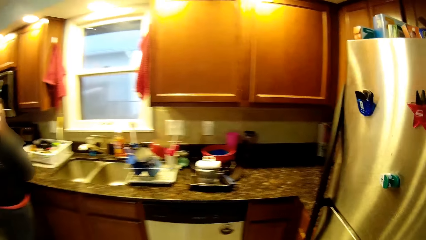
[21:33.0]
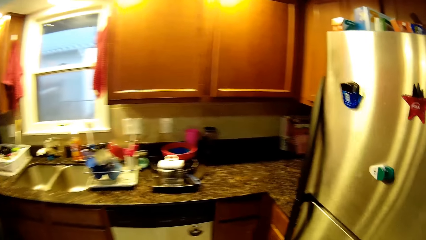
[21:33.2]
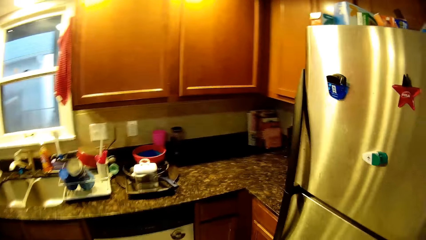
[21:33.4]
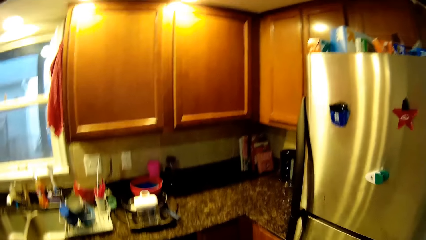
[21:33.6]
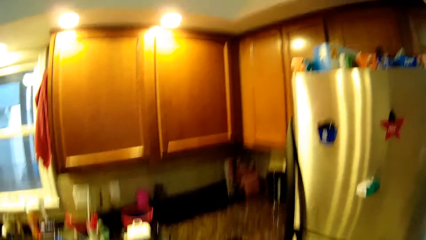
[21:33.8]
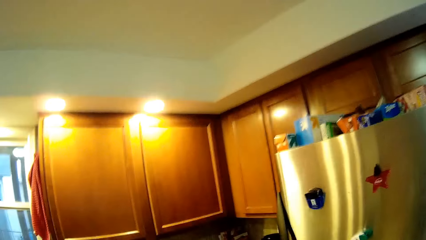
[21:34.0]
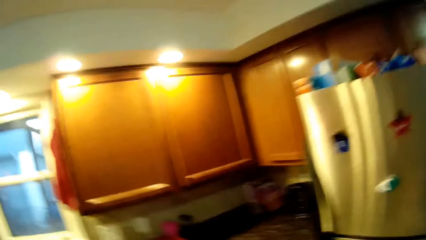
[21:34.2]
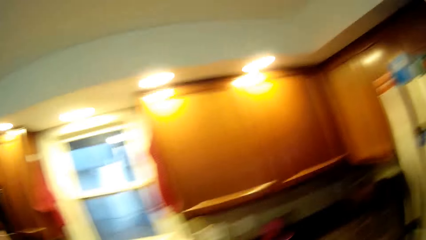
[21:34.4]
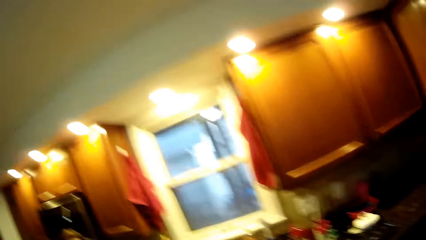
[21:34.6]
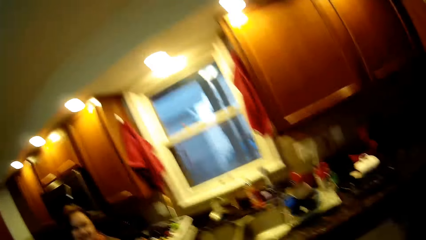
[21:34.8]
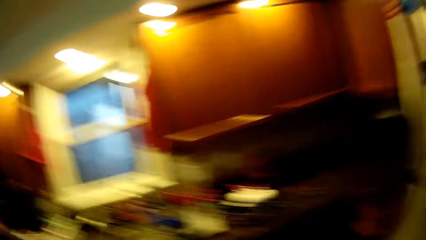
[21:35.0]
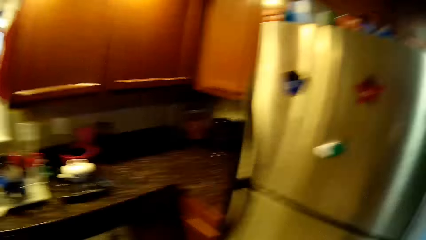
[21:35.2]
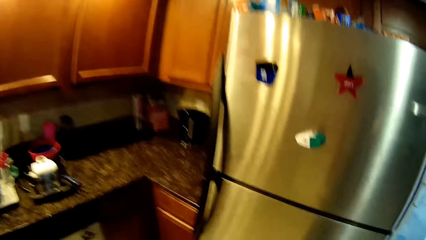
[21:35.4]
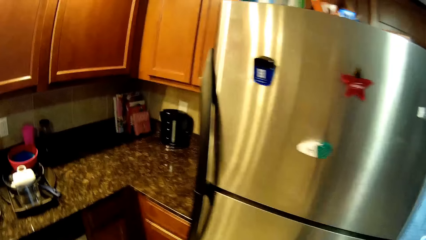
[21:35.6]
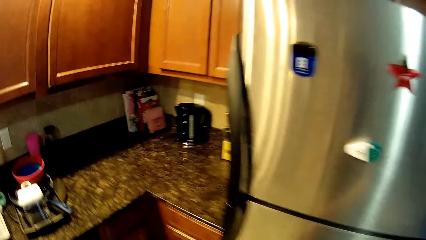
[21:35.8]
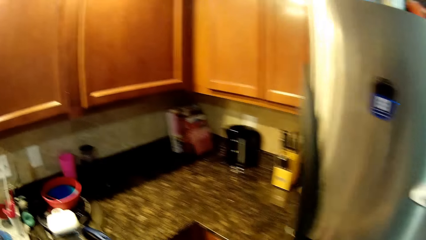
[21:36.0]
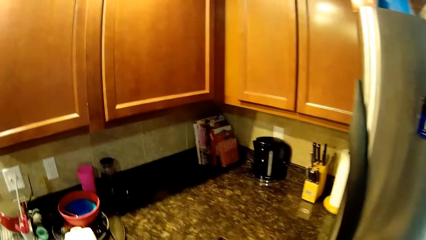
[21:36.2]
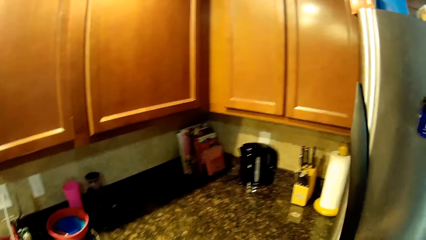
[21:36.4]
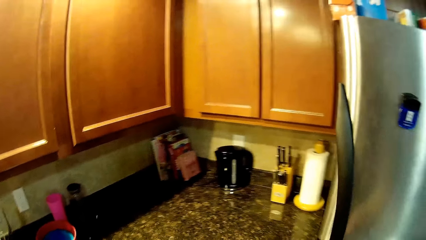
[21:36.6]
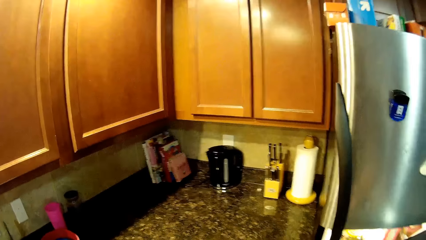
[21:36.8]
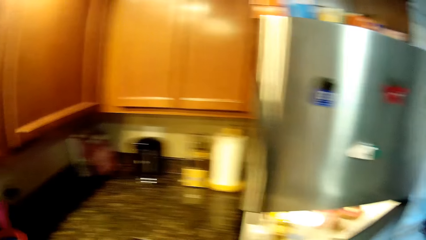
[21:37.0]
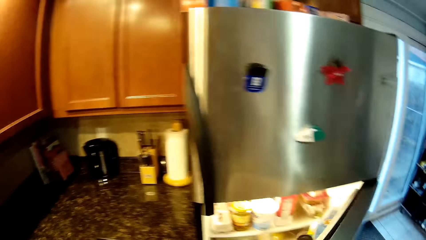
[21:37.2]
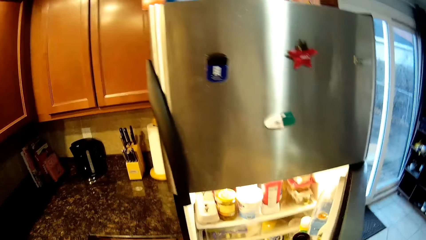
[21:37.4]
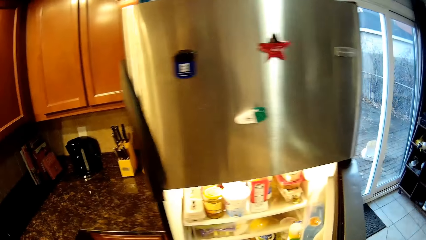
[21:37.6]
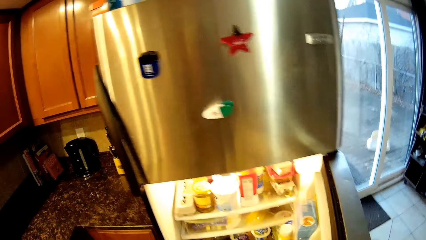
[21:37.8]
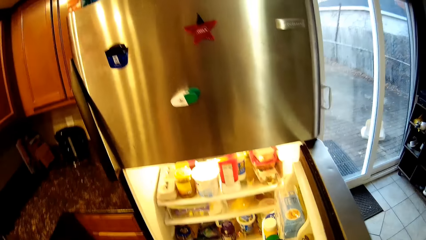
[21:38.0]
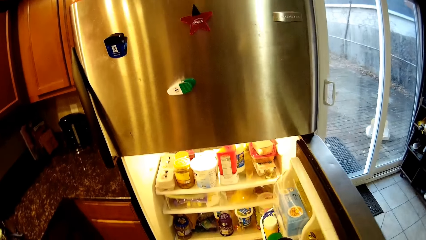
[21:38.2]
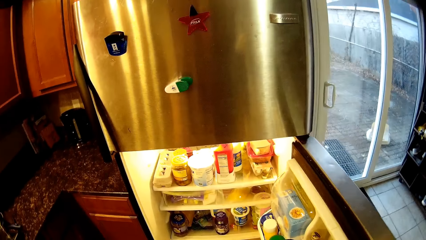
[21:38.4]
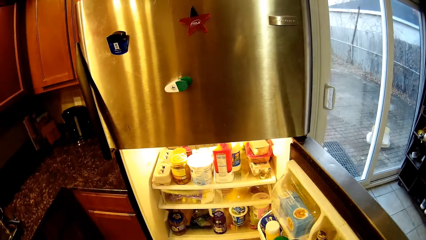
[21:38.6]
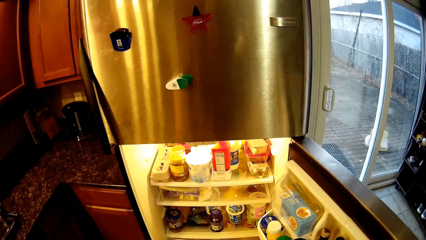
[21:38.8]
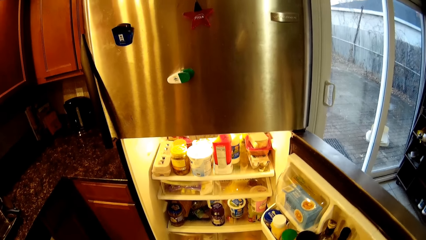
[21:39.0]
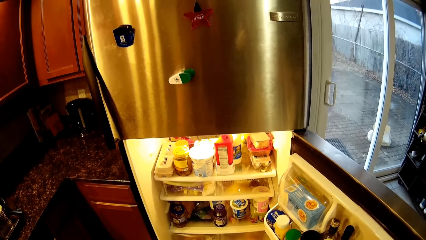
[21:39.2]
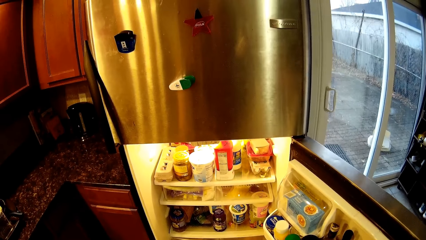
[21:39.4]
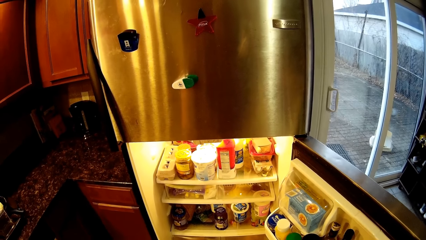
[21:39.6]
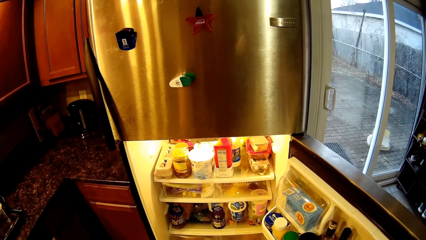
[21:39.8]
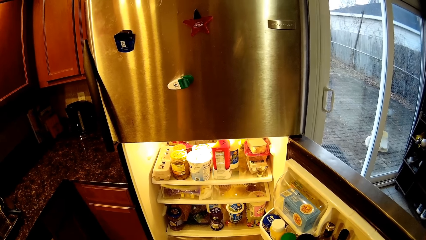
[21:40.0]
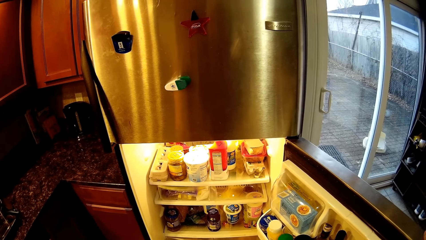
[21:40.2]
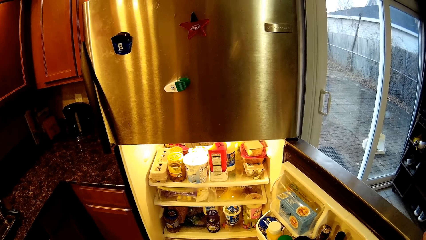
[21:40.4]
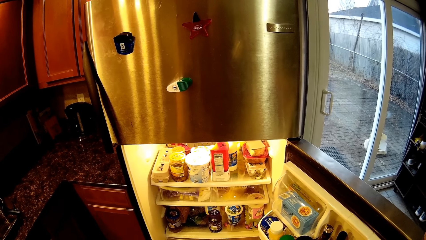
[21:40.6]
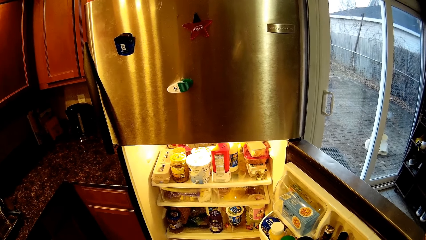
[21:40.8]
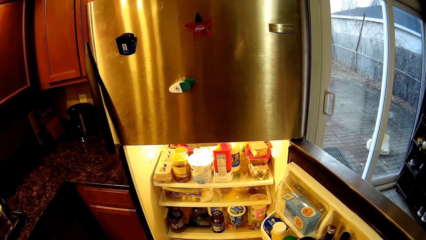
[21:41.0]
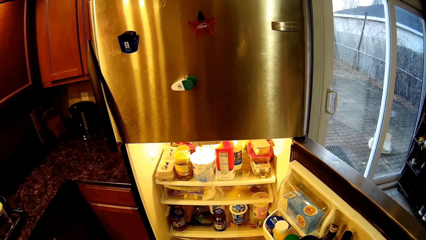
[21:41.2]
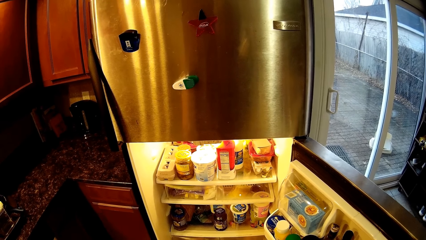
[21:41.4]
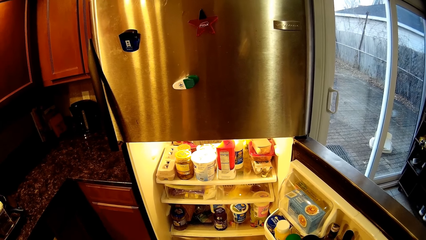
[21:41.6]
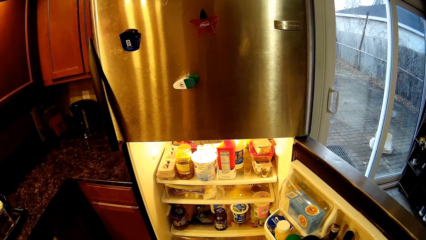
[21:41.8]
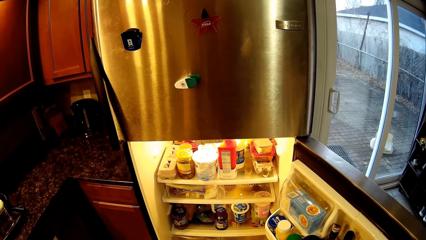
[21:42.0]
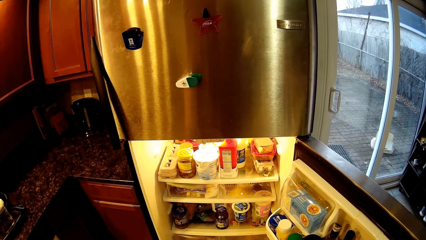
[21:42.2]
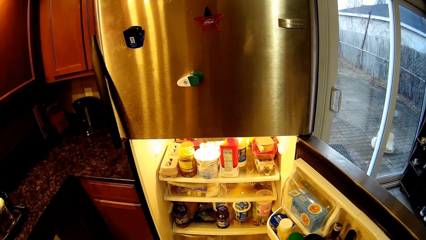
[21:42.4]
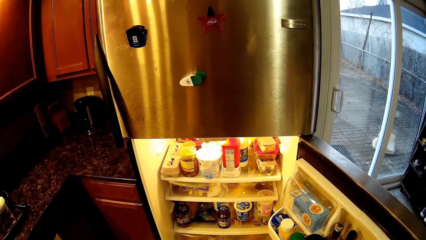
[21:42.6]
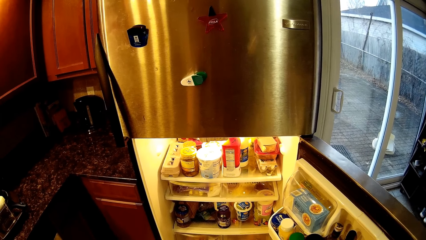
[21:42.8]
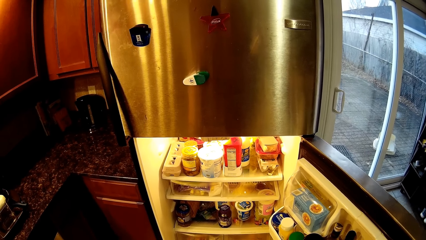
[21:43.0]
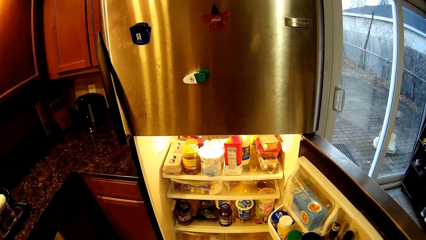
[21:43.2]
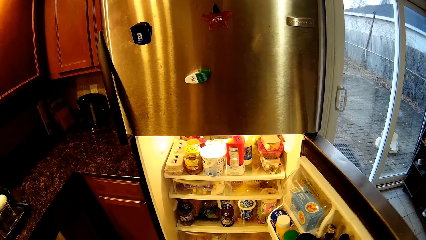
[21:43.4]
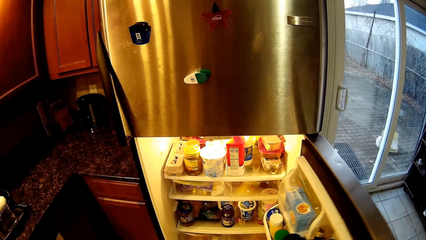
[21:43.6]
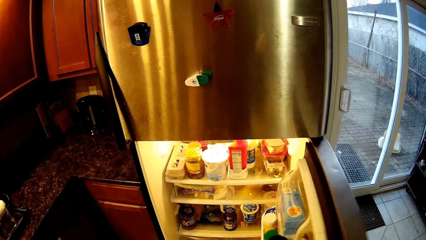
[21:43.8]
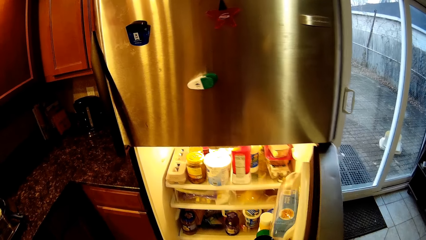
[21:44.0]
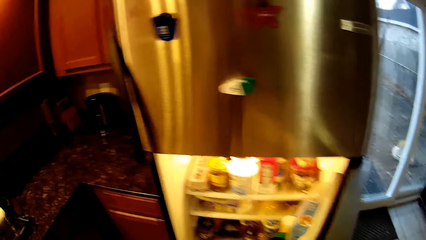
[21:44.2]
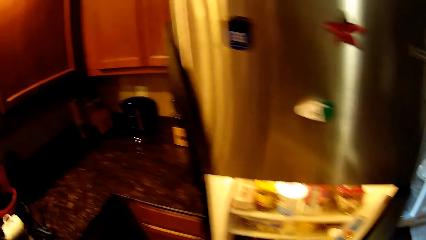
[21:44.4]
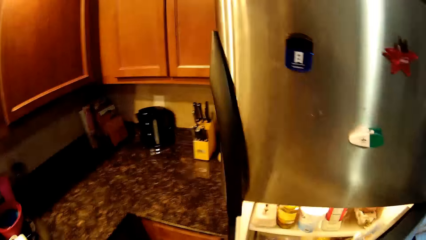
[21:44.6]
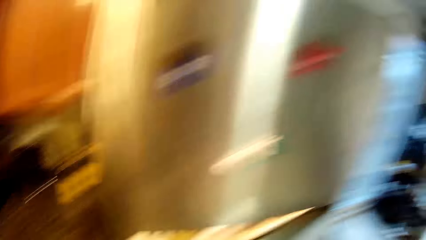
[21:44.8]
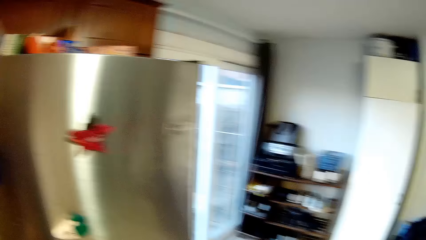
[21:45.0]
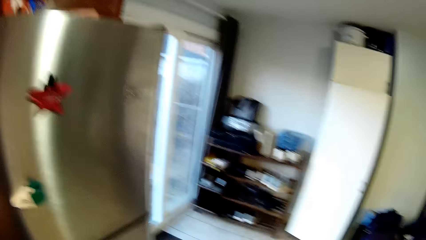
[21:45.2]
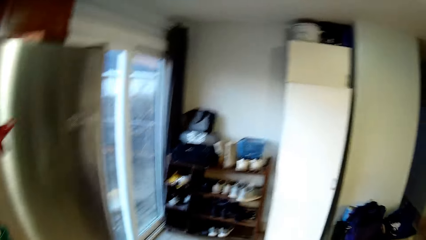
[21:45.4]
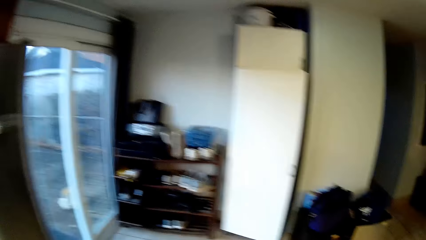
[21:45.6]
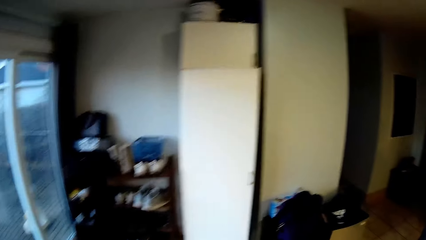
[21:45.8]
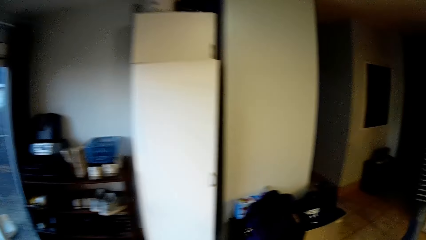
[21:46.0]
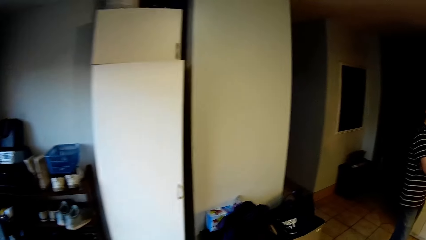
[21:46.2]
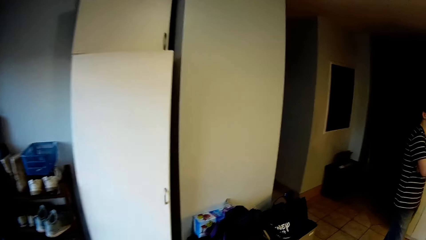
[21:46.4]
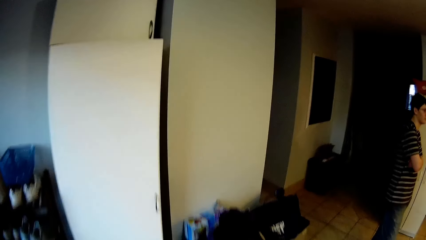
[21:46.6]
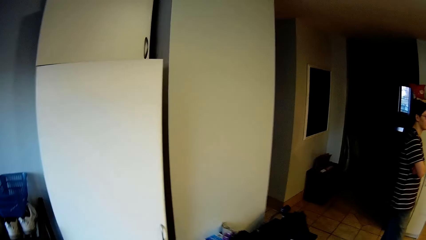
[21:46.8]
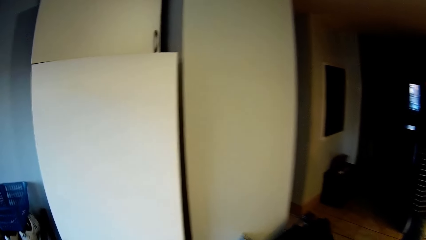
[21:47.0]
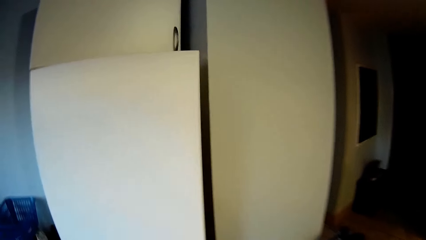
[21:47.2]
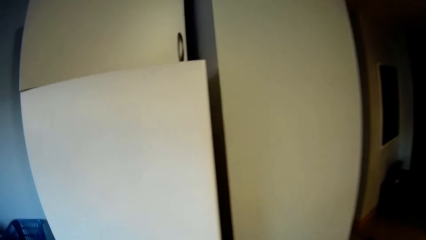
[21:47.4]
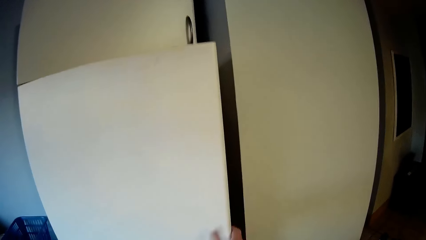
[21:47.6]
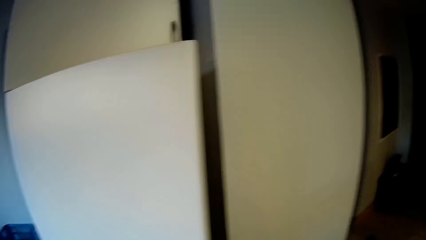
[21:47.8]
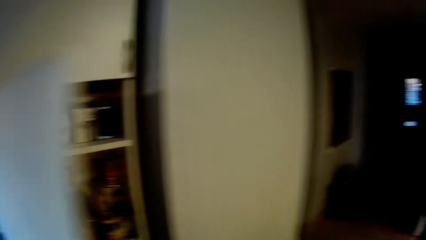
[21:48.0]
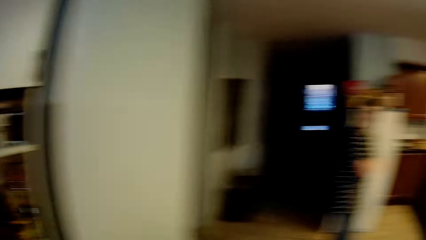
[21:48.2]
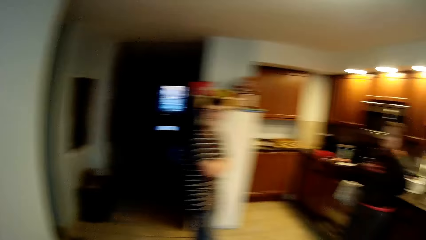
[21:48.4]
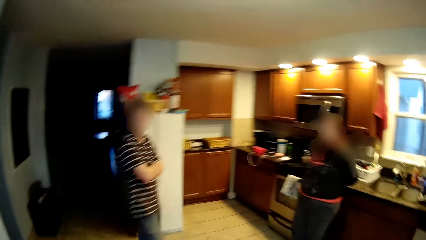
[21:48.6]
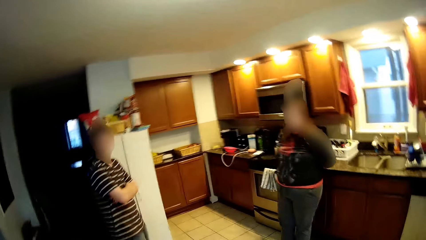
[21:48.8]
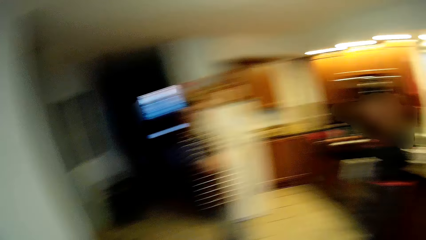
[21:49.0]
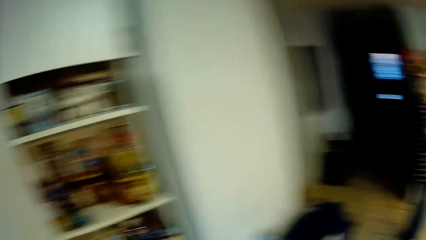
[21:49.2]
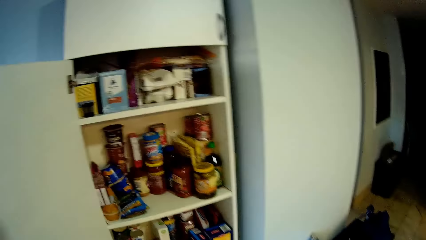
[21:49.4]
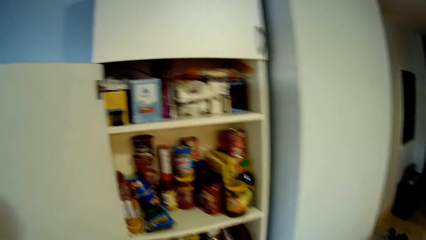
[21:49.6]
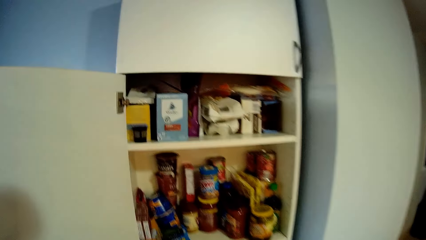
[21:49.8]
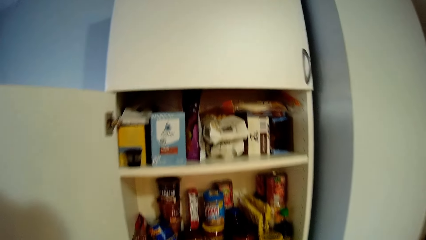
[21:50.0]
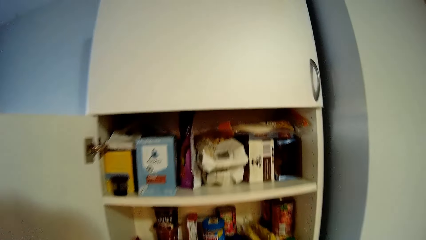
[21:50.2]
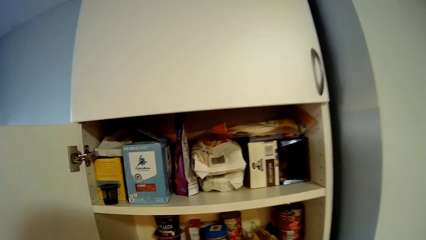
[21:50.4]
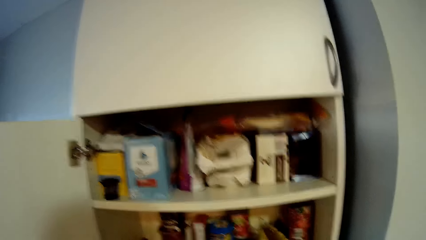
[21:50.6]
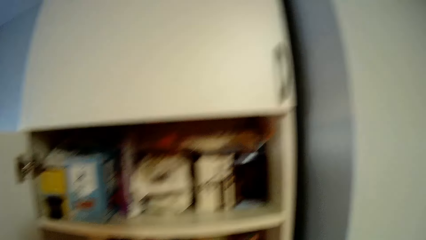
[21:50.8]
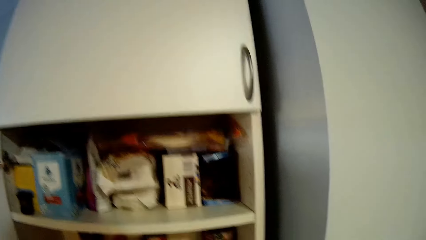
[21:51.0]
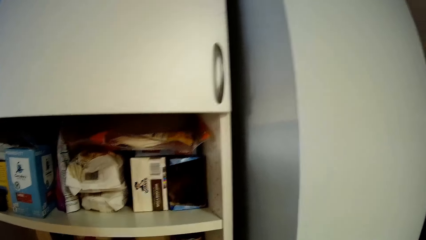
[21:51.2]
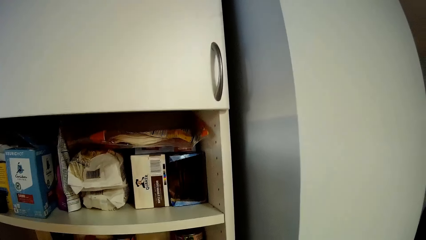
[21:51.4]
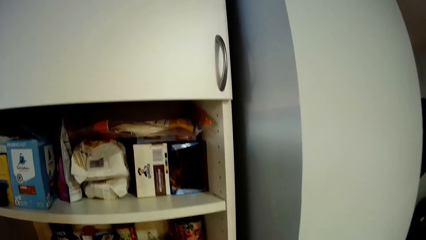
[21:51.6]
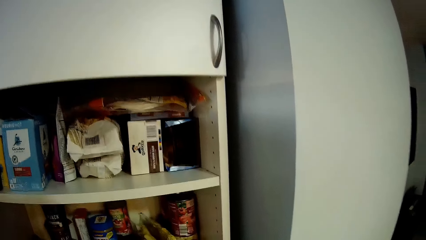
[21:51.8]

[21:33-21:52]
The camera wearer walks around. They open a fridge, stare at the fridge, and close the fridge. They walk around. They walk around. They open a cupboard and turn around. A man puts hands together. A woman stands near a table.
